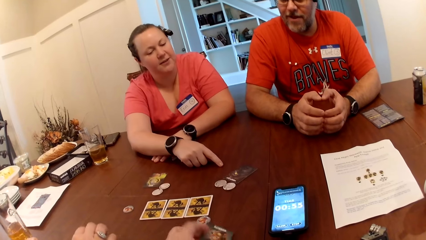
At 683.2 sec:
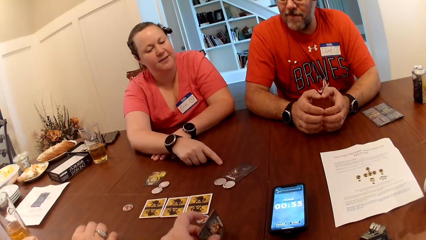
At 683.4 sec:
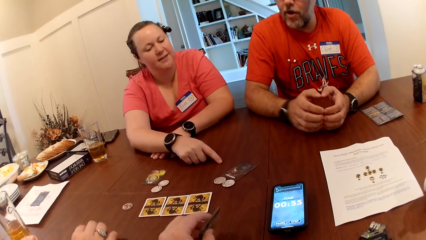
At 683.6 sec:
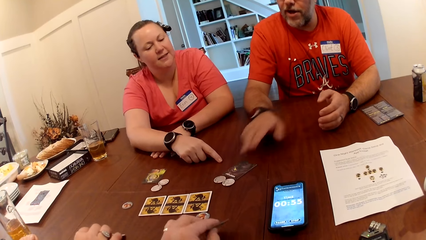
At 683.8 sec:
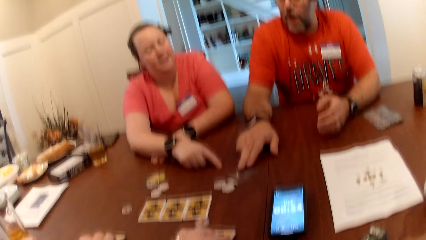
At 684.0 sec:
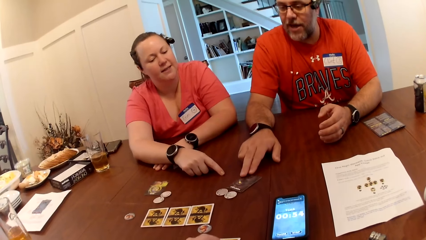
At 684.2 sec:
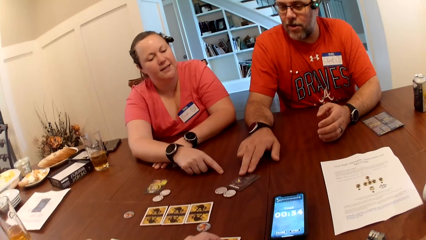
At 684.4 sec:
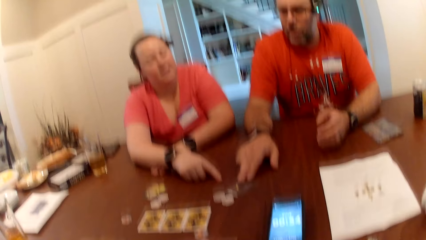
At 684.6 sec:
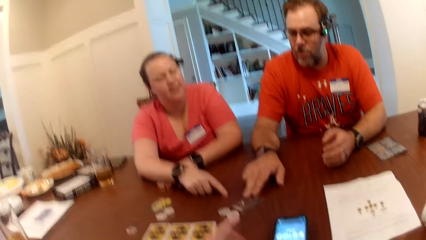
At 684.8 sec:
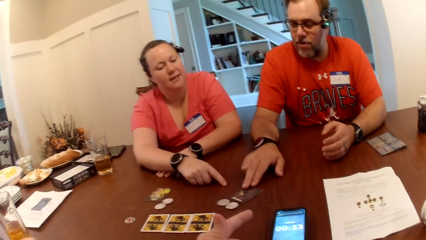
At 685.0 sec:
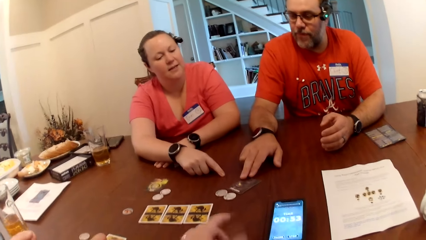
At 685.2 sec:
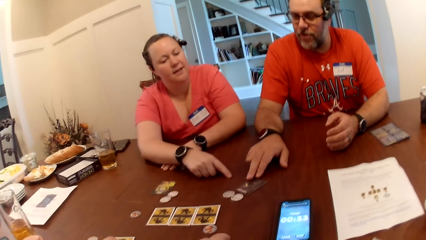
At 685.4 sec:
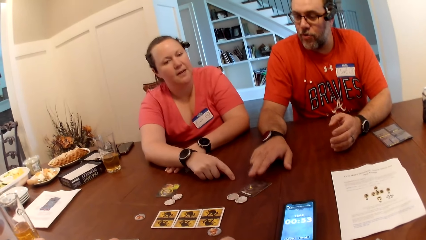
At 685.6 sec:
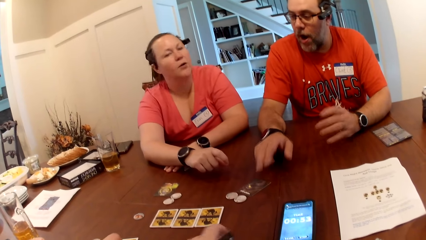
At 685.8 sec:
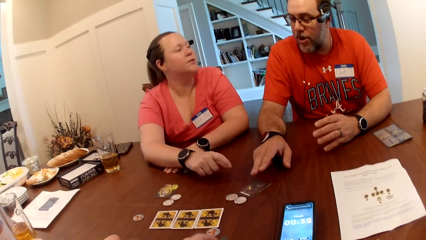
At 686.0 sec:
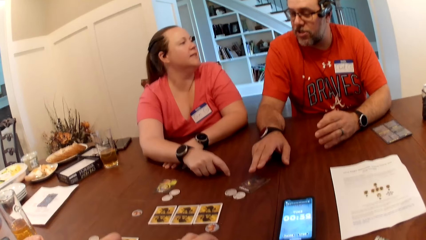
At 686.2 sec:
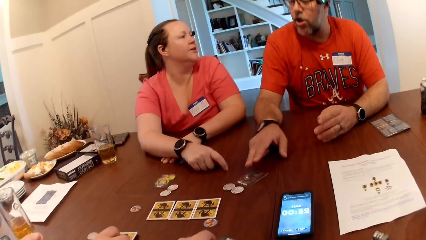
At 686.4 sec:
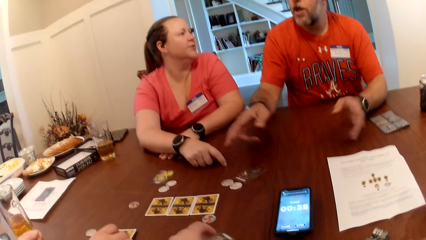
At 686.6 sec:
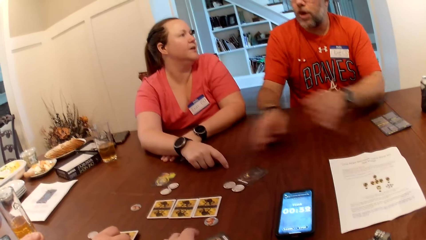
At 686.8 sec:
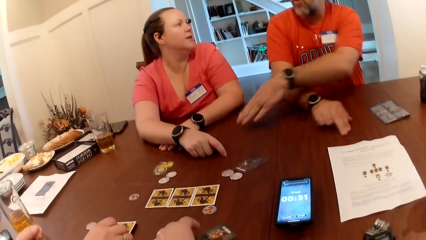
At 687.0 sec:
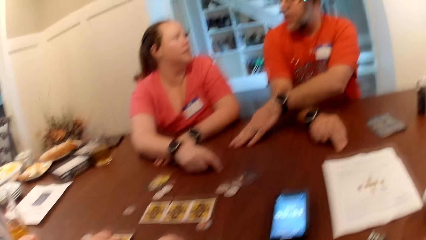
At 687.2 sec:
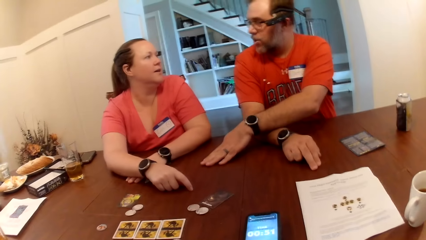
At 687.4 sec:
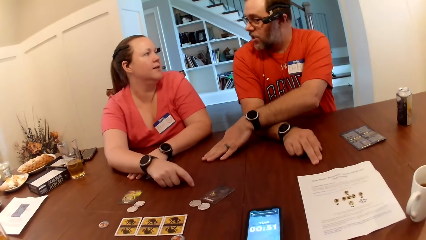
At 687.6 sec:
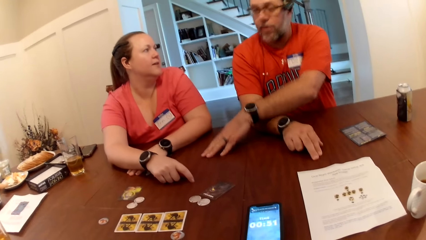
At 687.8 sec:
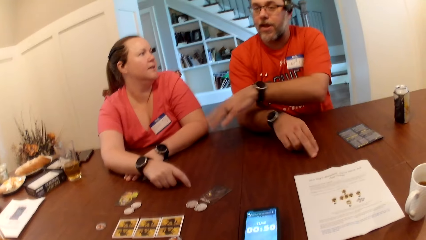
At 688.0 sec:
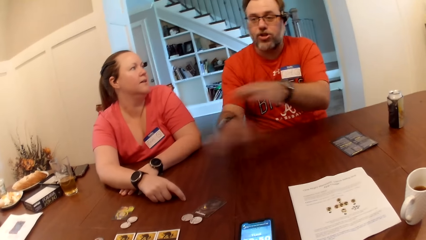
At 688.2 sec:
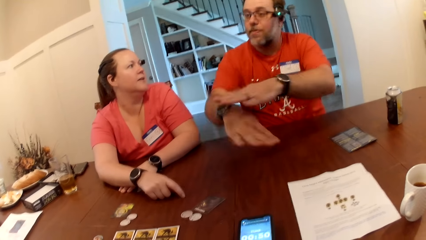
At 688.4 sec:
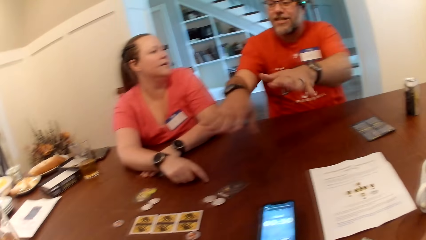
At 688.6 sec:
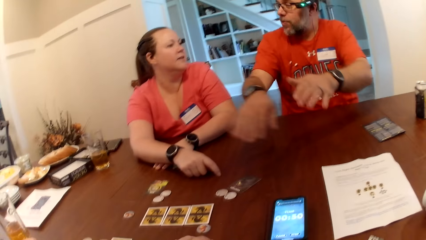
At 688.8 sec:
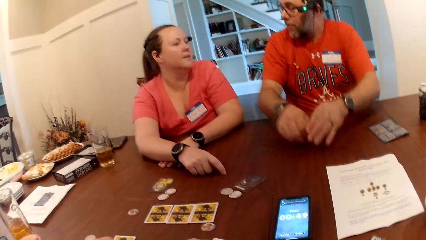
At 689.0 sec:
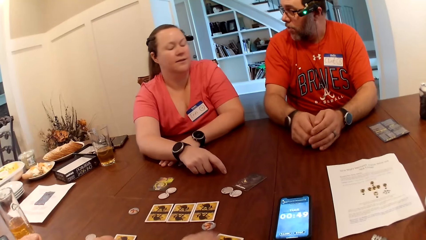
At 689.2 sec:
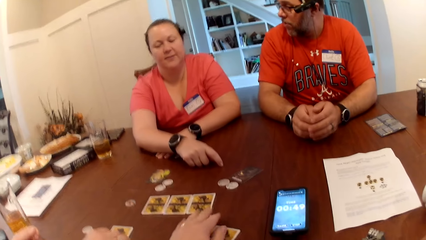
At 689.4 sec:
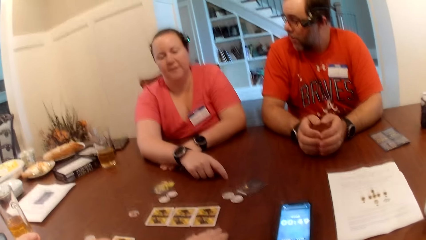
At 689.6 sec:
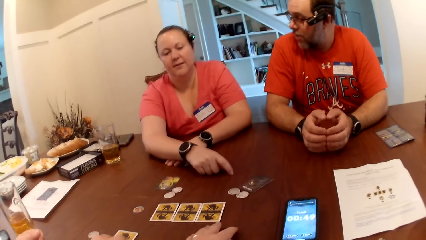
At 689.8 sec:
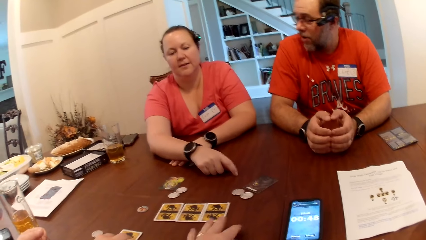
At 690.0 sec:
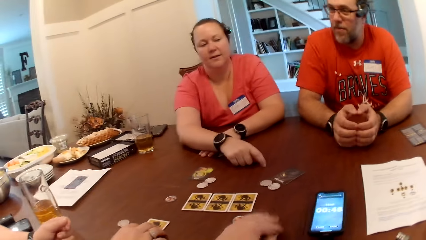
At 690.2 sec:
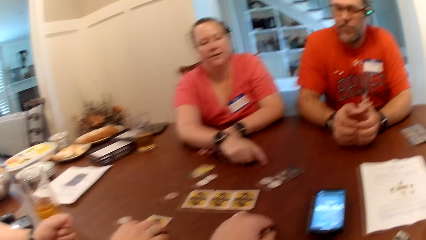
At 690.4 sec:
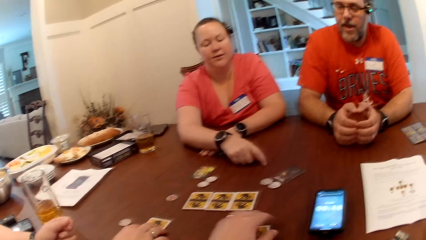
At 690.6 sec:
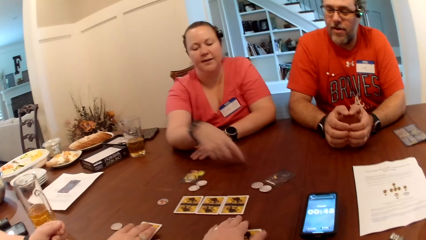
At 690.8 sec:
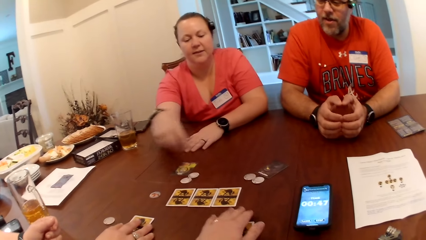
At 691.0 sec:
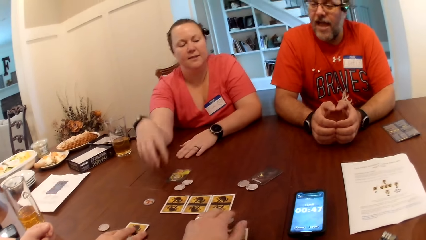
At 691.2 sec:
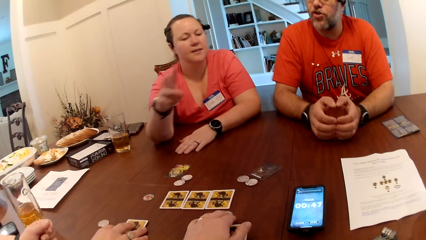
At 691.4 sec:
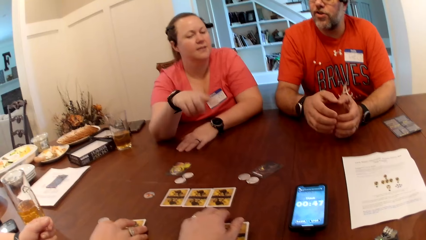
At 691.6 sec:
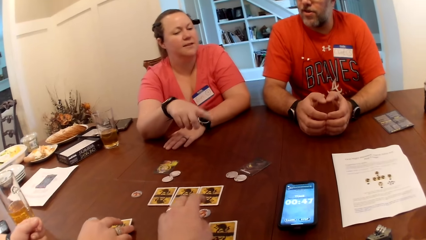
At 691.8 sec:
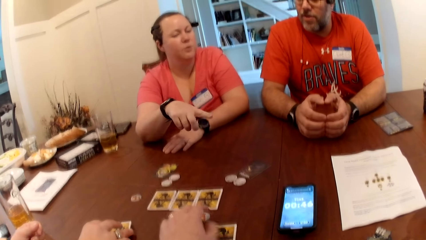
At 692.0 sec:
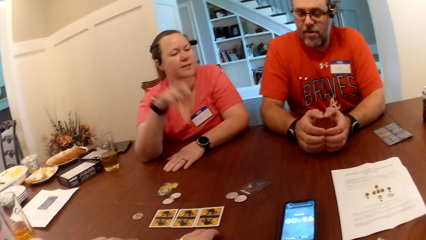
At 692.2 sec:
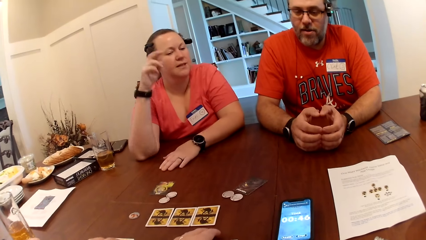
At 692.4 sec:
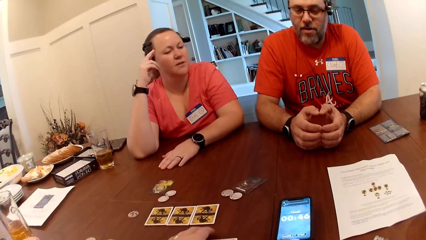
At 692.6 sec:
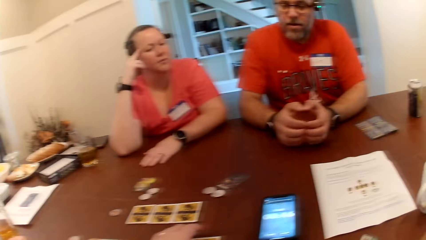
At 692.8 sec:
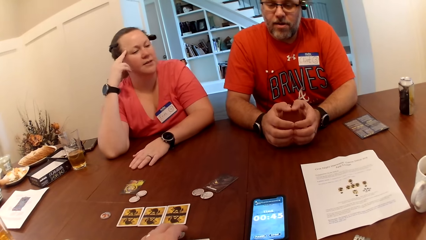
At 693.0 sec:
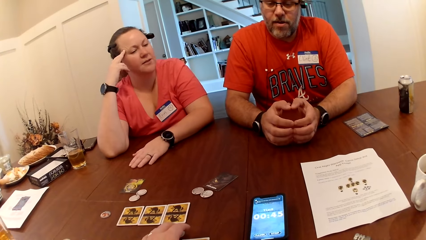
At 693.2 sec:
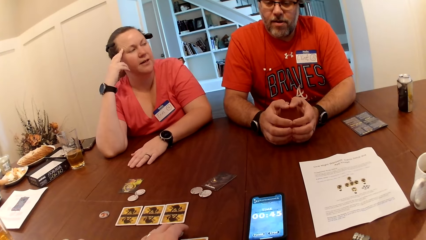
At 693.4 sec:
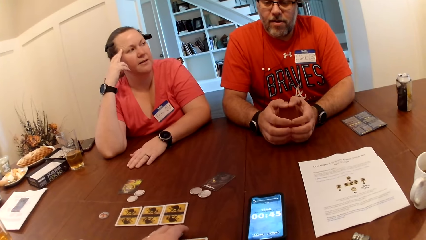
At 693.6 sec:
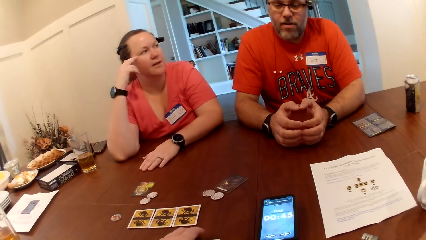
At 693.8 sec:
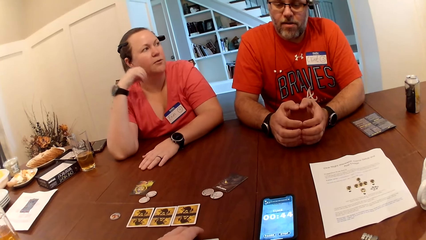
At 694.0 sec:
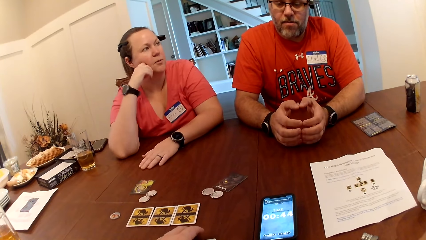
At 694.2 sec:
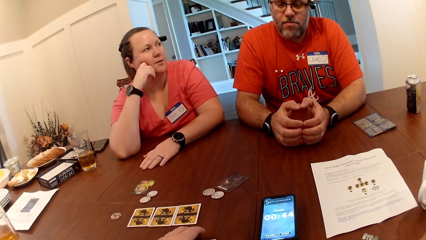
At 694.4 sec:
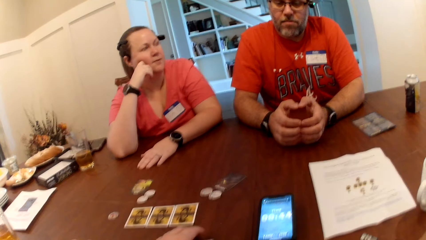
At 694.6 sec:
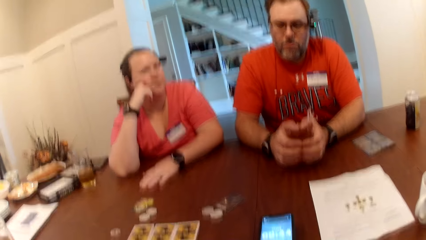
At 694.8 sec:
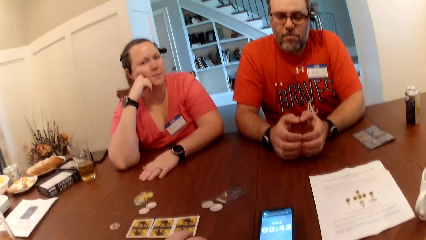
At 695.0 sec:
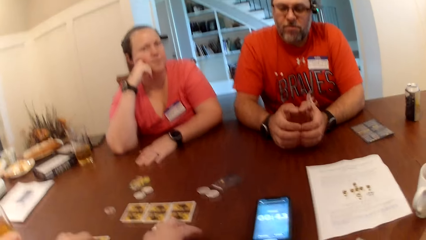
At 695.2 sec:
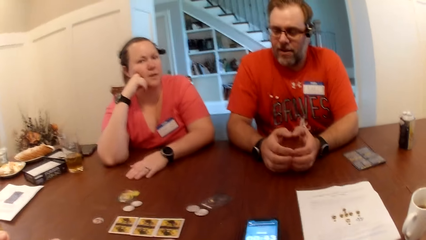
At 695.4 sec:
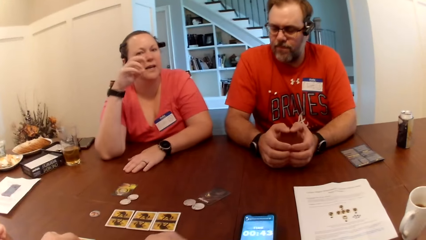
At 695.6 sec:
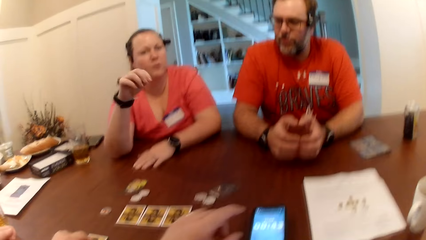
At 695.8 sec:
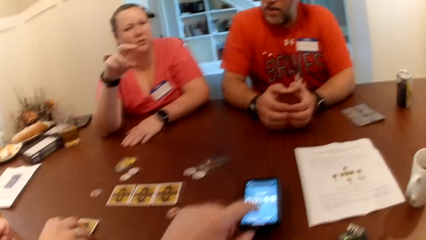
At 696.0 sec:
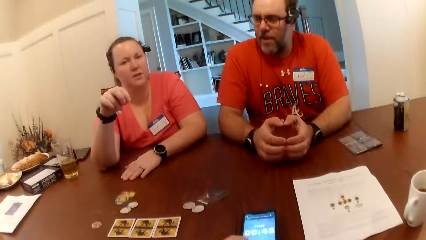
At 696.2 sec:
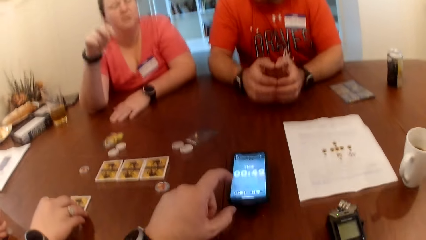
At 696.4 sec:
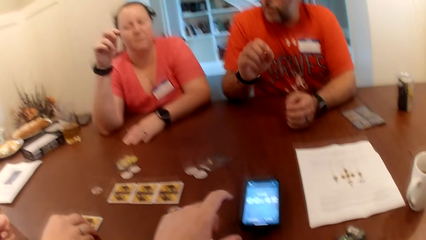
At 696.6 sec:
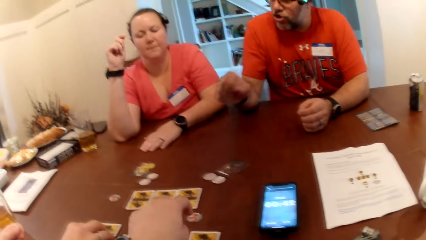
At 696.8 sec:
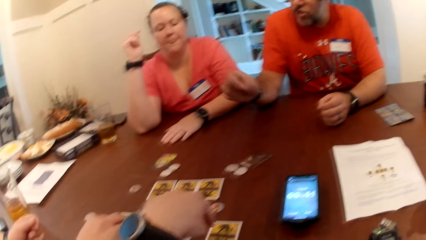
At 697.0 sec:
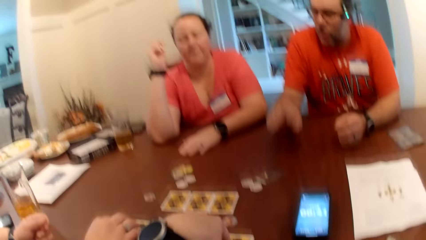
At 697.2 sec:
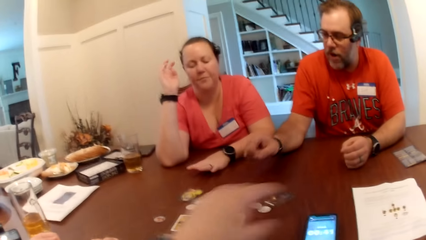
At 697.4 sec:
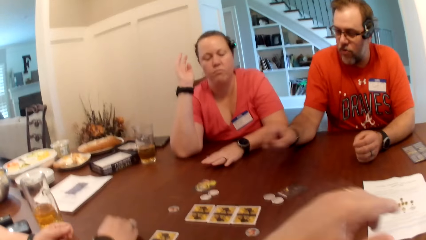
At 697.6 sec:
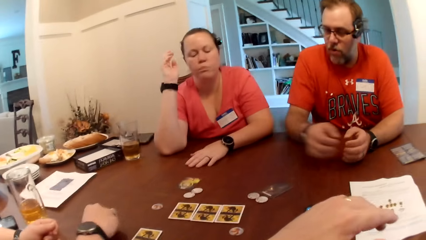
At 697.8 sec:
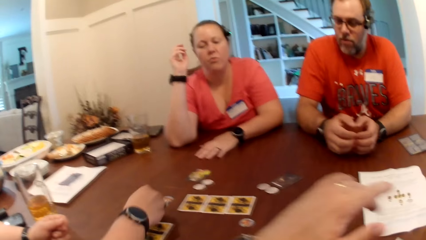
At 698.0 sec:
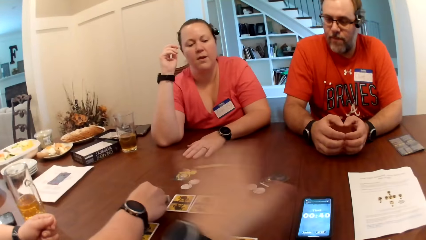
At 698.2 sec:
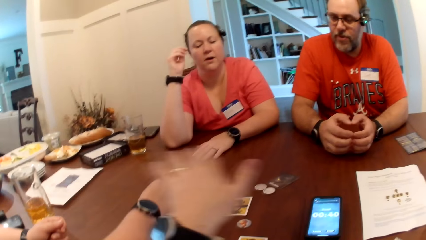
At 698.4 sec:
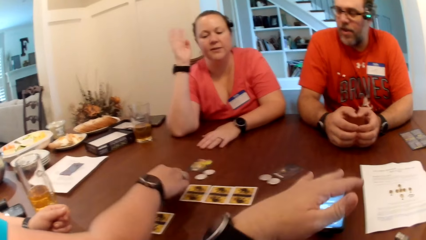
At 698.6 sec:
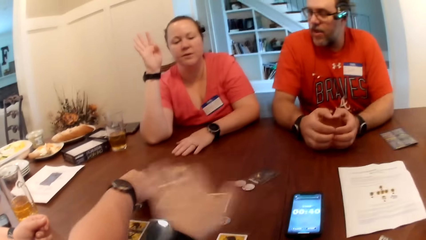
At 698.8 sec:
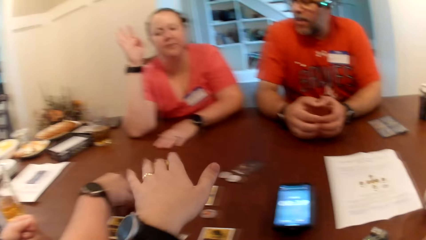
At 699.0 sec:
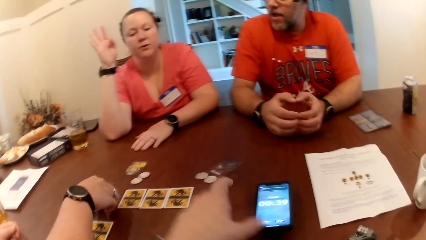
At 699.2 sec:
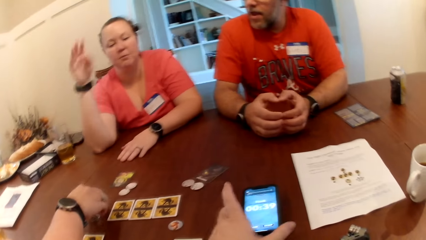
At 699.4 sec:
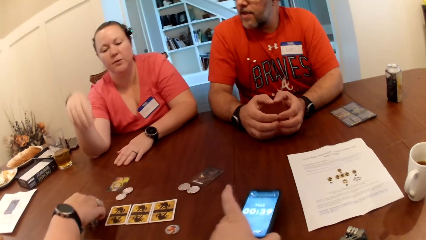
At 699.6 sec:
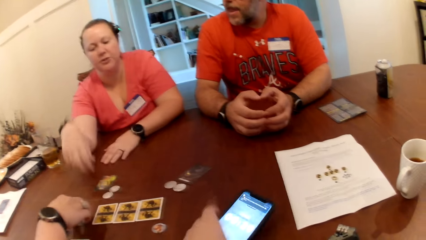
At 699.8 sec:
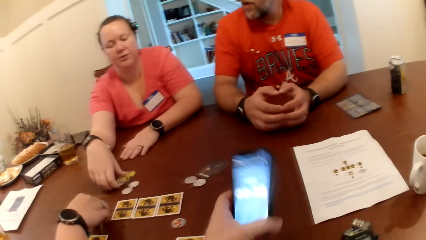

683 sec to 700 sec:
The man touches the card on the table with his left hand. The woman touches the game chip on the table with her right hand.
